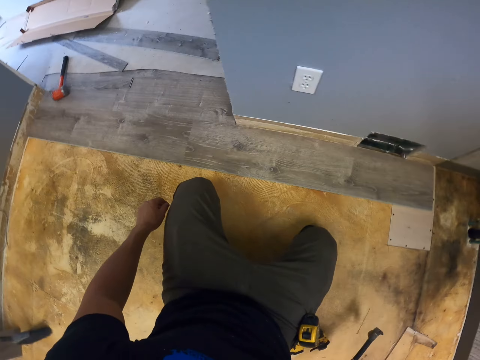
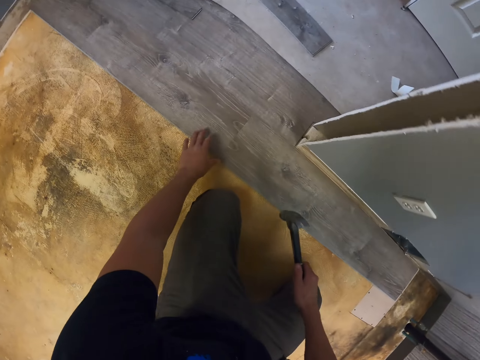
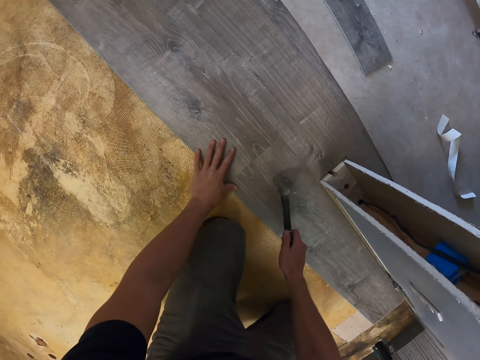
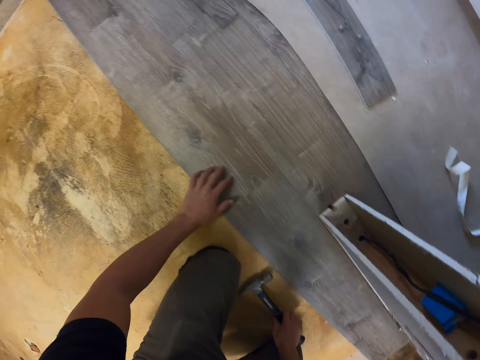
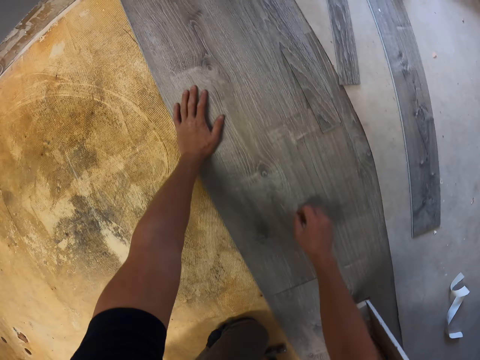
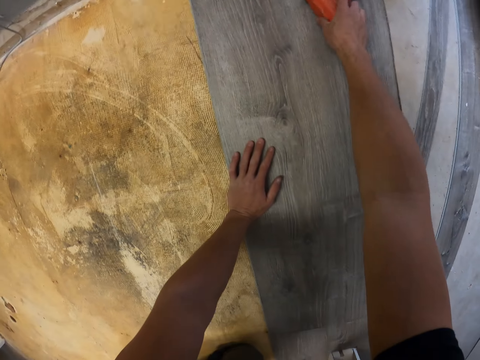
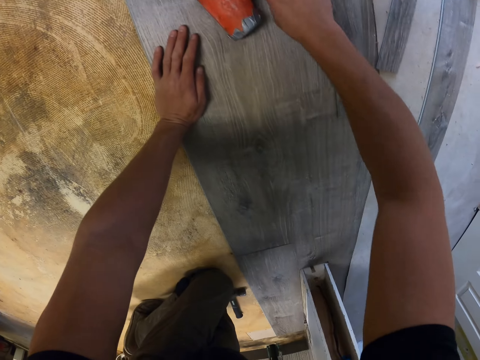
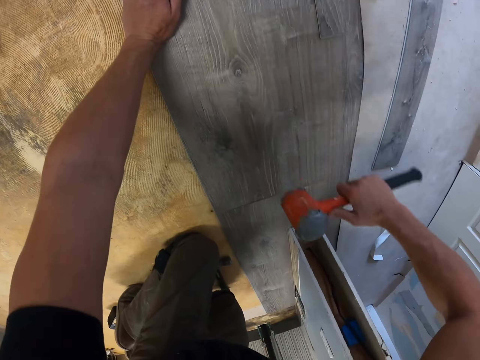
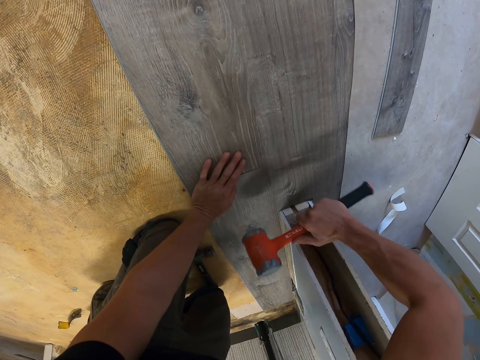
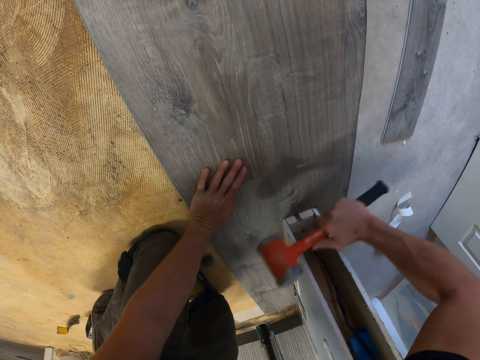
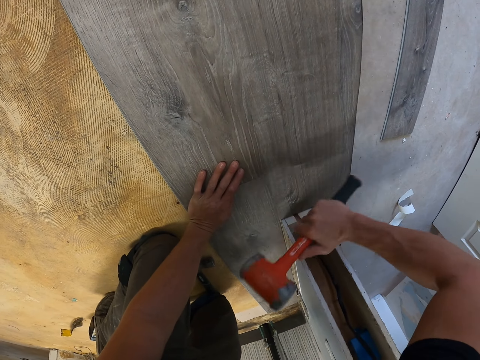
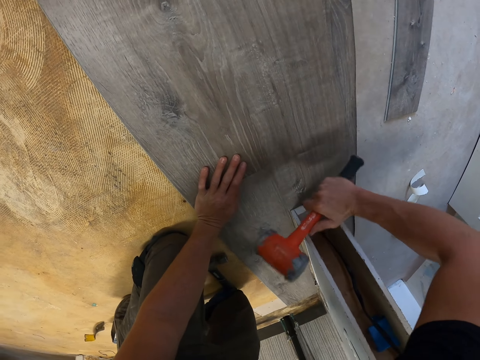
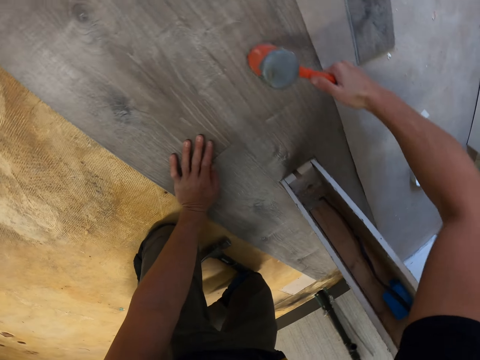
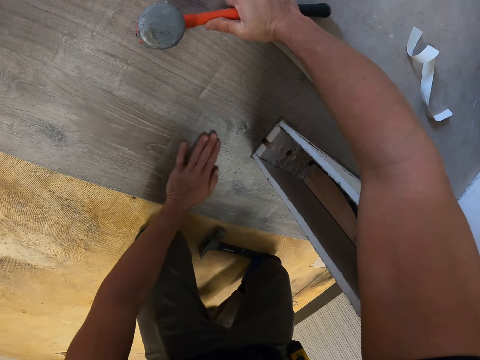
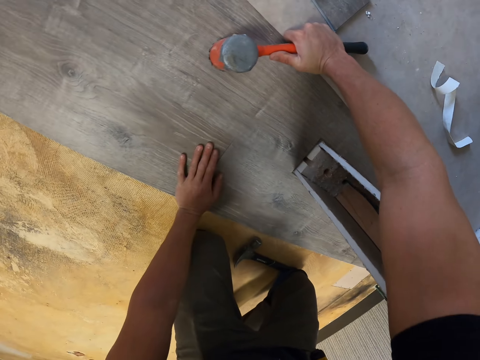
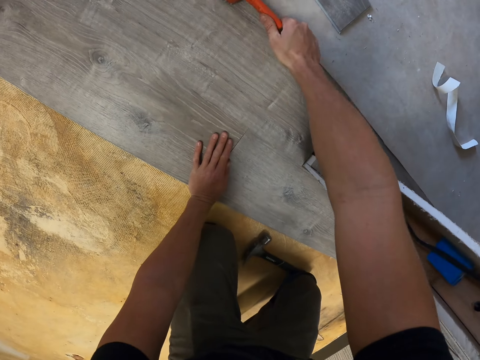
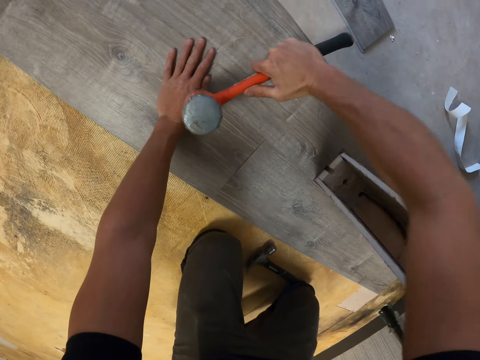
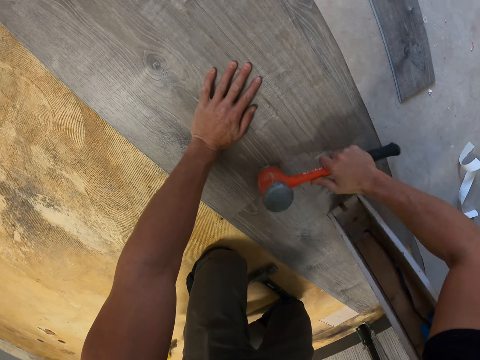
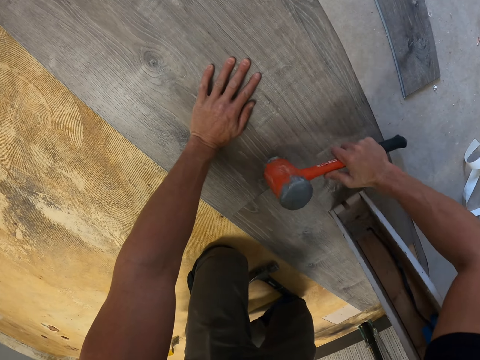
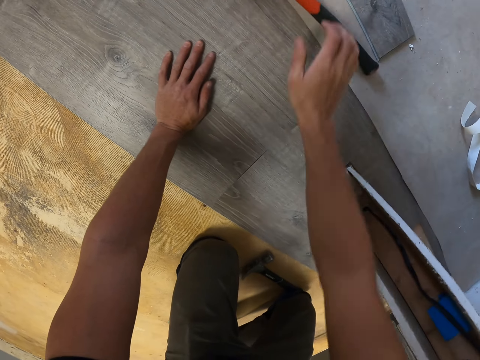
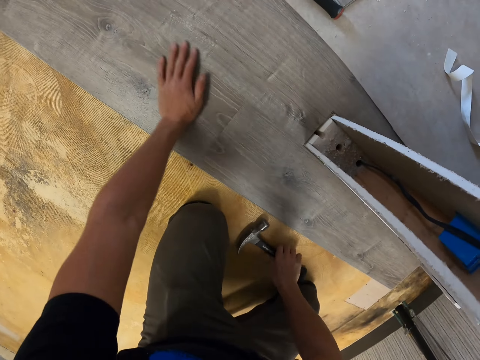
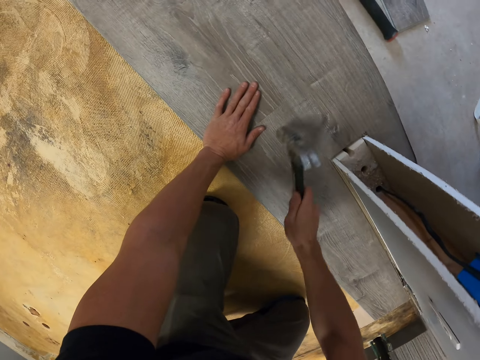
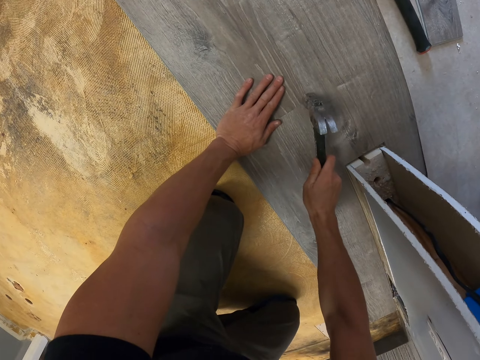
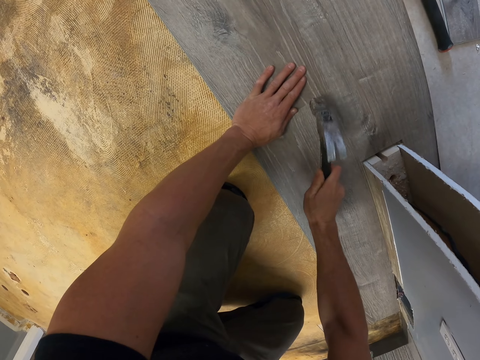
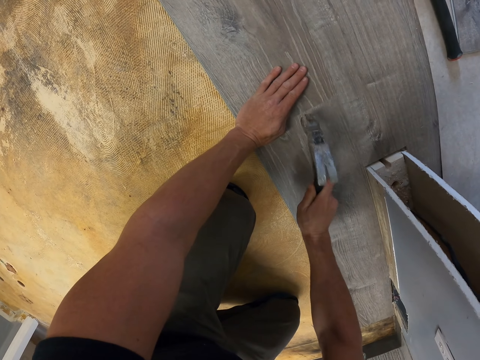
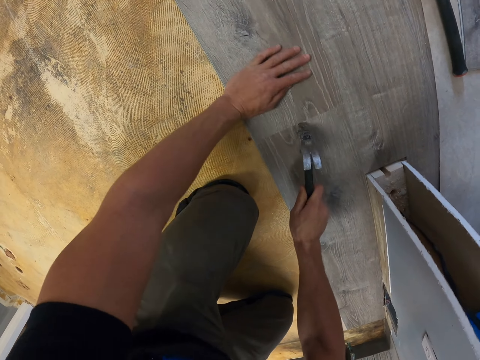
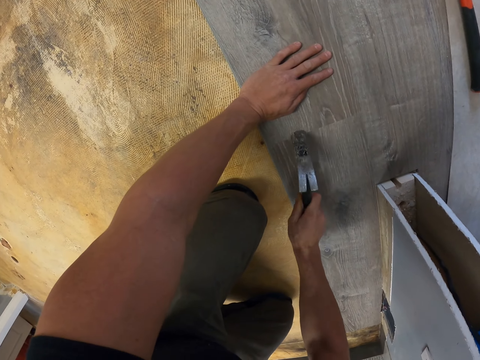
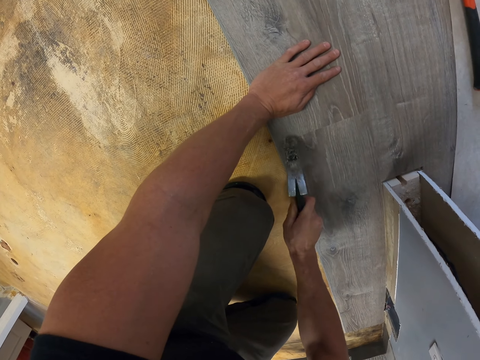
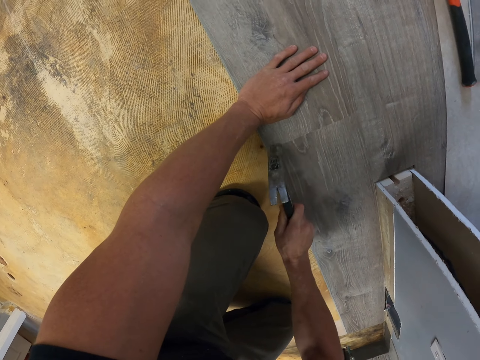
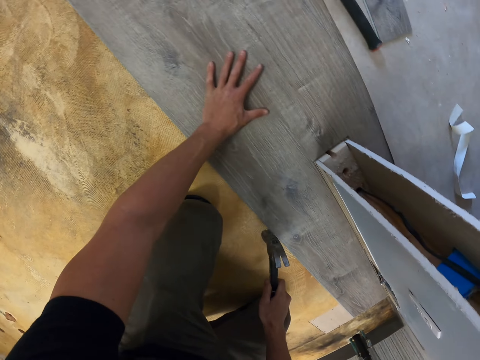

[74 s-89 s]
The camera wearer picks up a hammer. They work on the wood with the hammer. They pick up a rubber mallet or sledge hammer. They hit the wooden floor with the rubber mallet. They fix the wood with the sledge hammer. They put down the sledge hammer. They fix the wood with the sledge hammer. They put the rubber mallet on the floor. They pick up the hammer. They hit the wooden floor with the hammer. They fix the wood with the hammer.

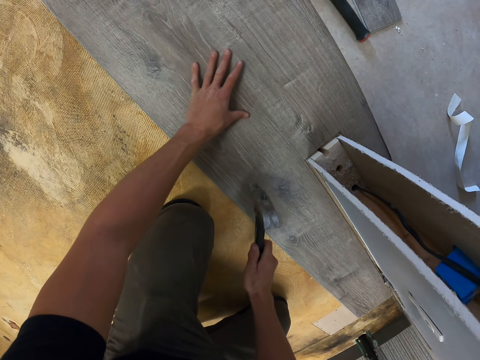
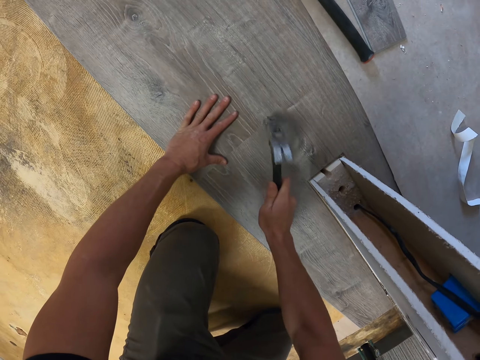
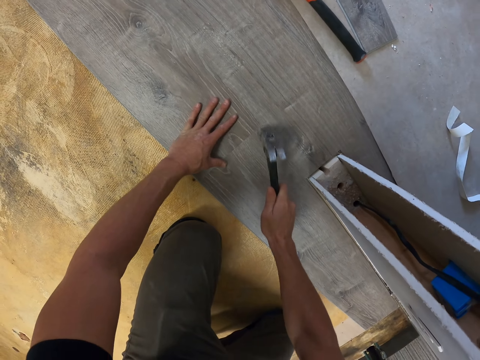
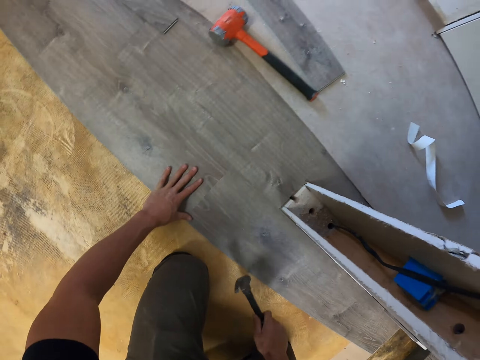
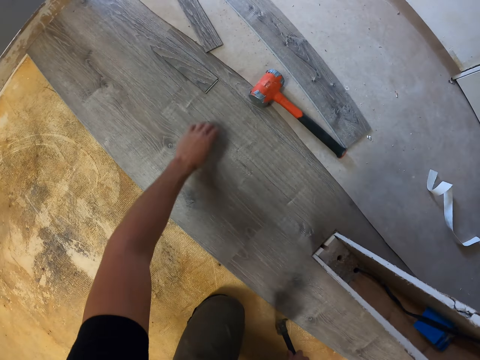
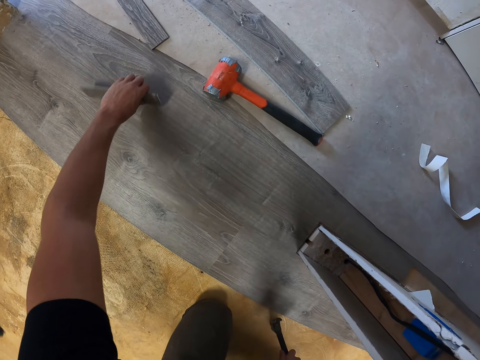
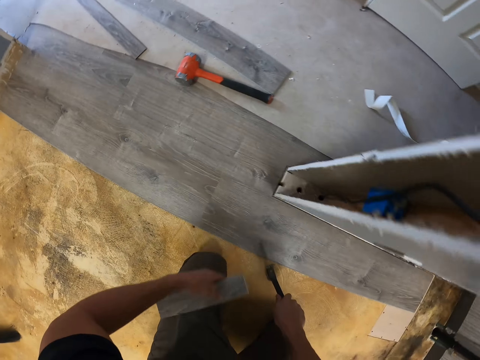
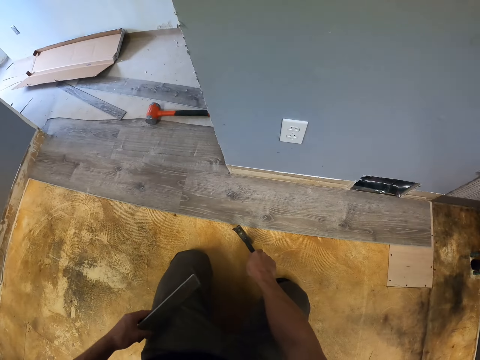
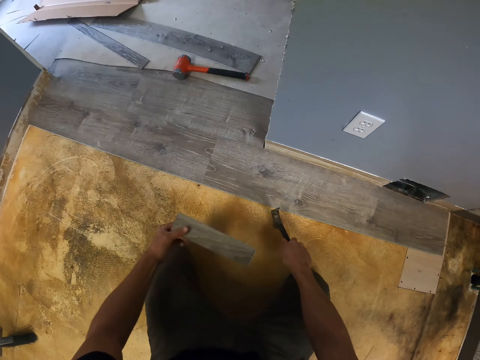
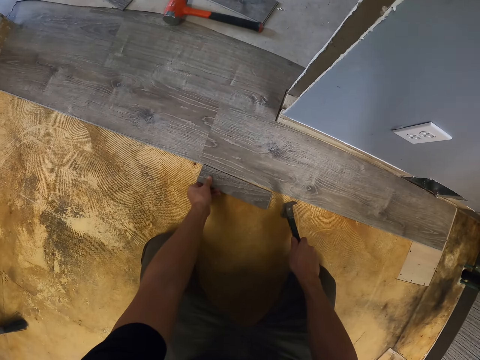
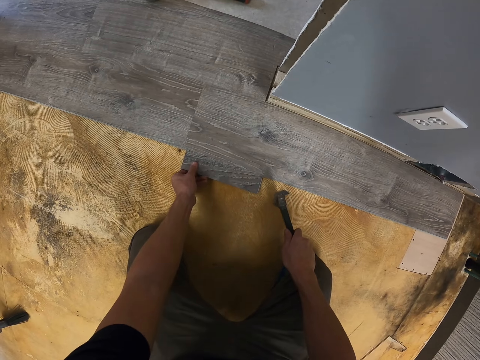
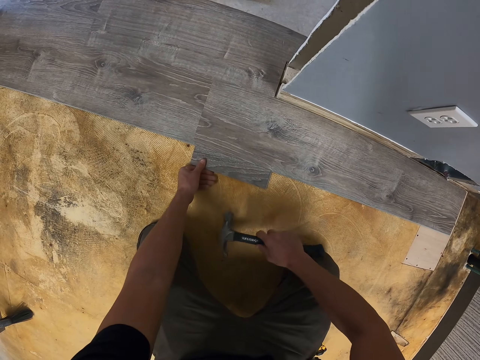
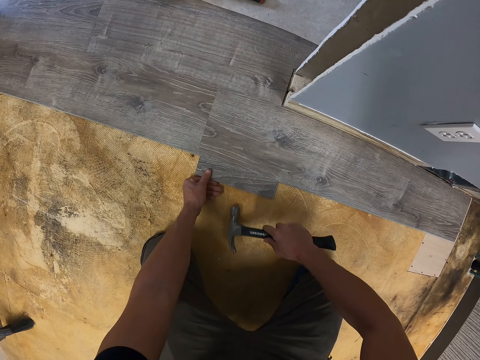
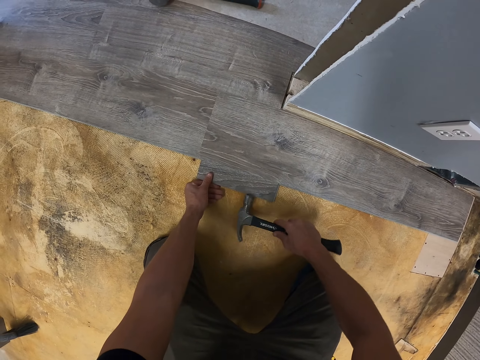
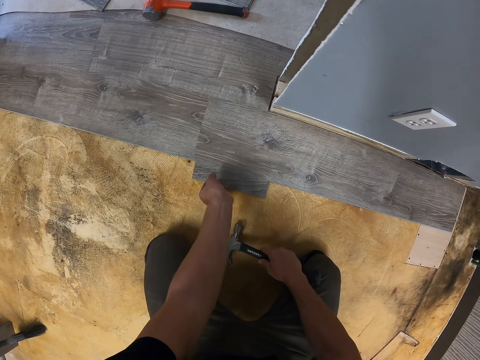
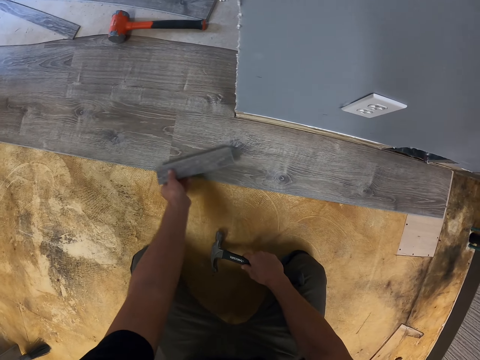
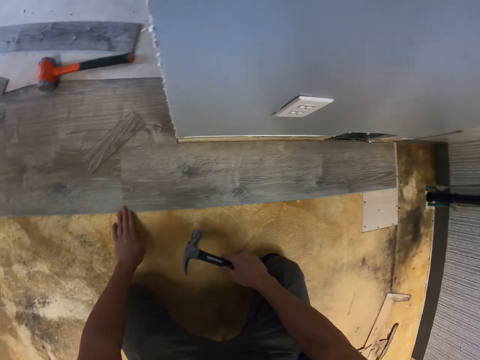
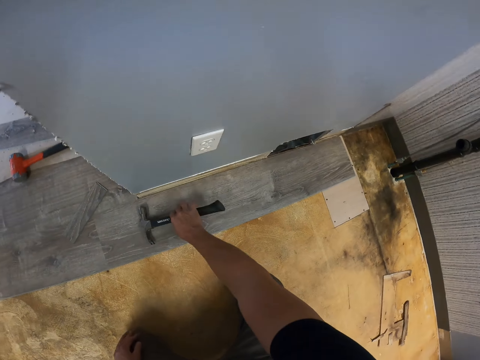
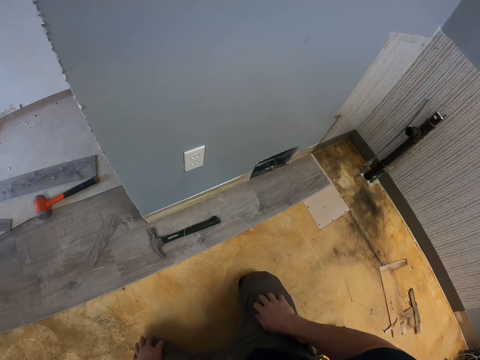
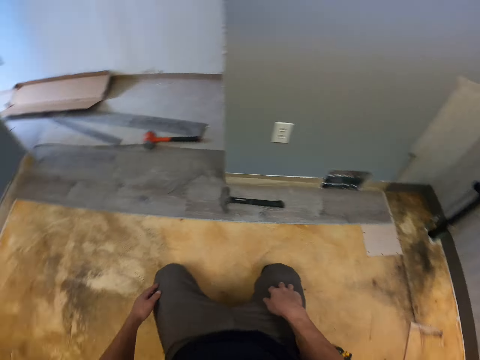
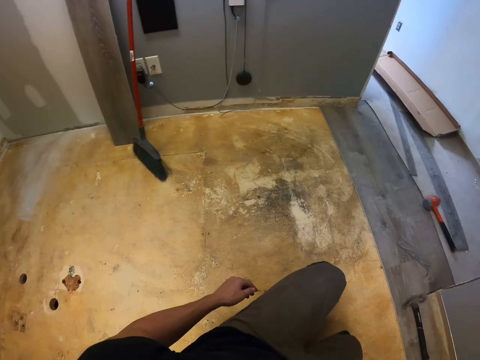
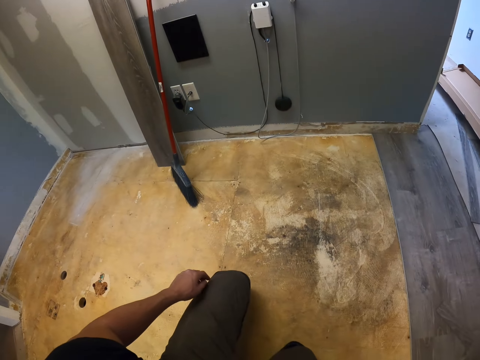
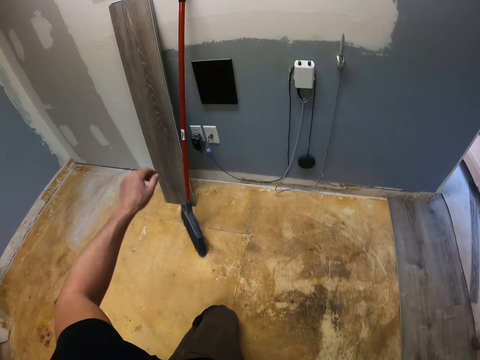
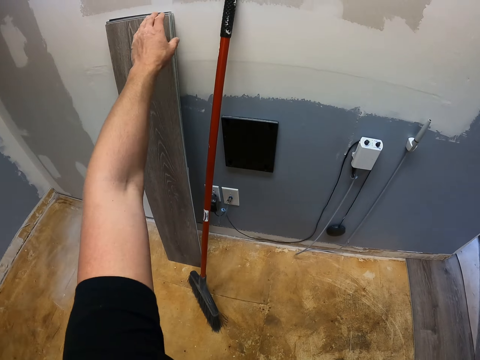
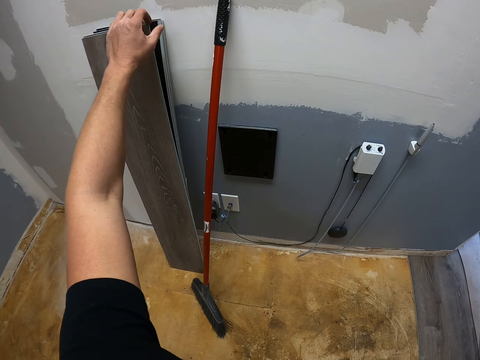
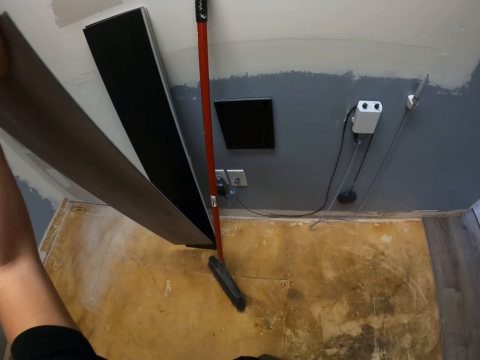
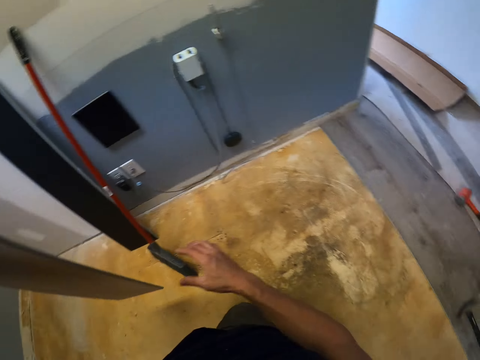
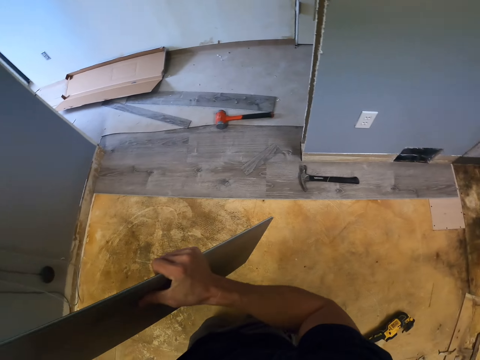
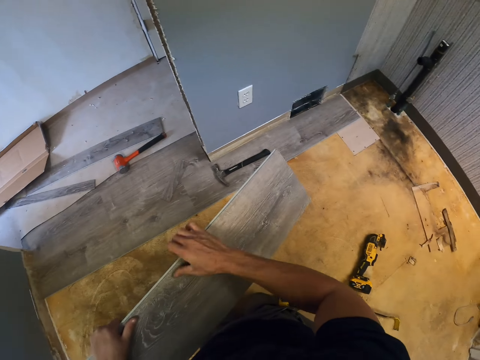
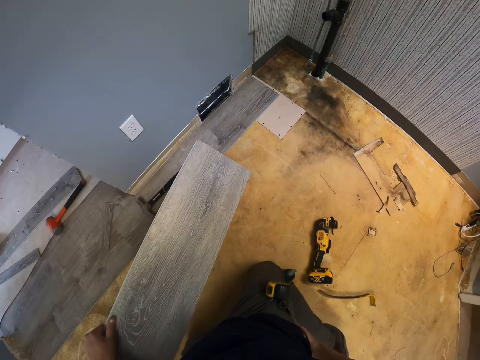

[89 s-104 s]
The camera wearer picks up a piece of wood. They fix the wooden floor with a hammer. They put the piece of wood on top of the floor. They put the hammer on the floor. They pick up a piece of wood.
